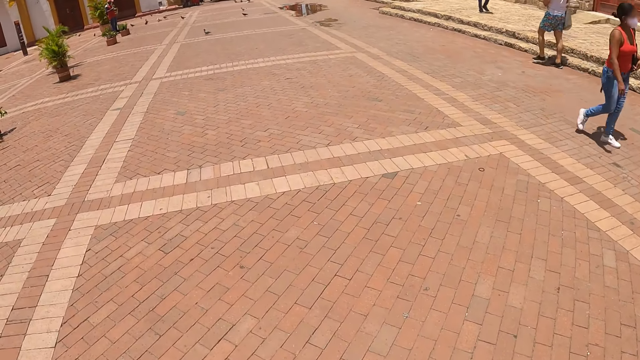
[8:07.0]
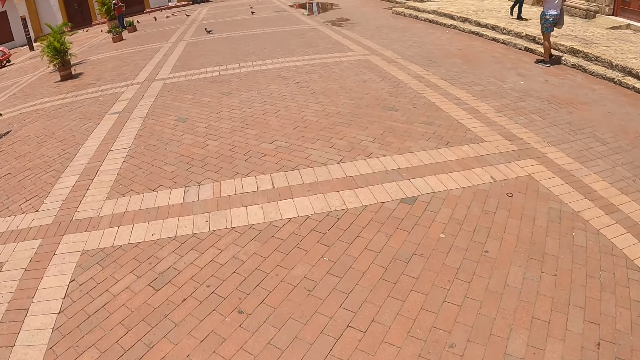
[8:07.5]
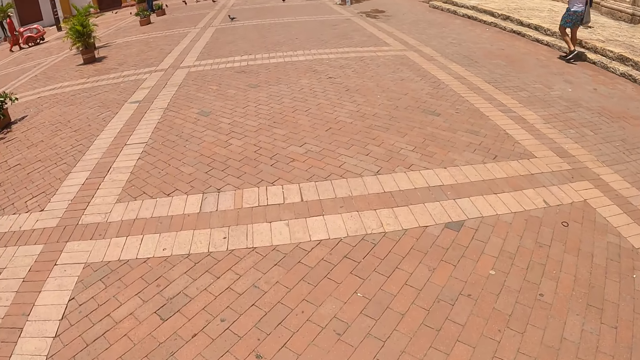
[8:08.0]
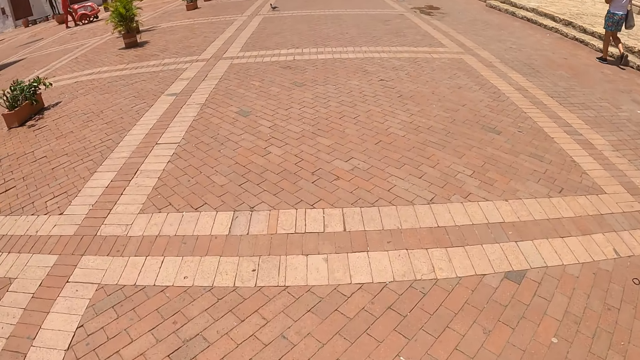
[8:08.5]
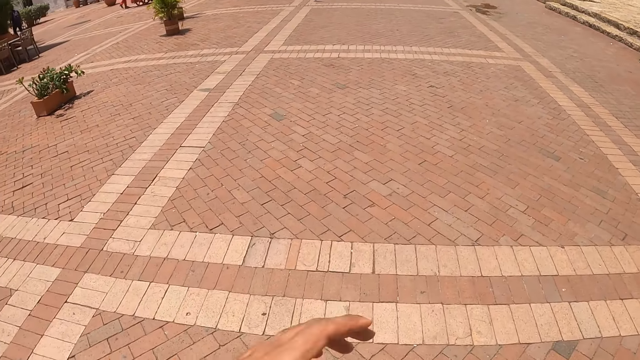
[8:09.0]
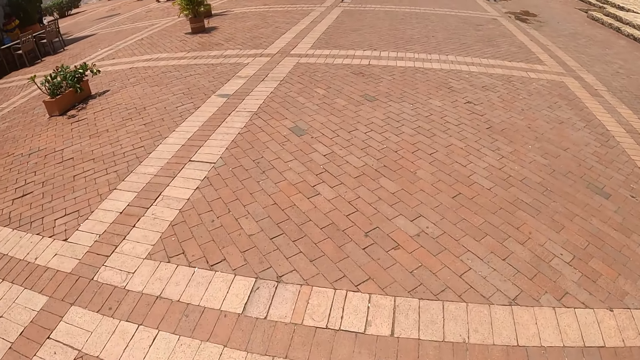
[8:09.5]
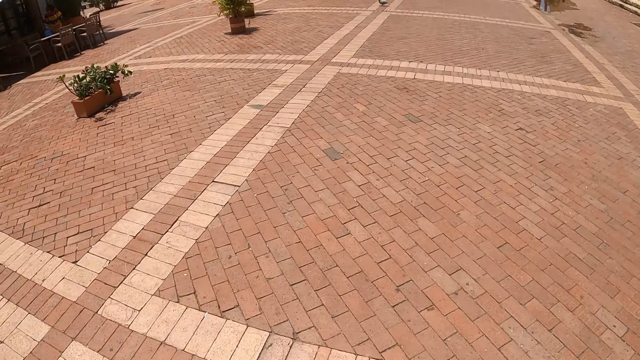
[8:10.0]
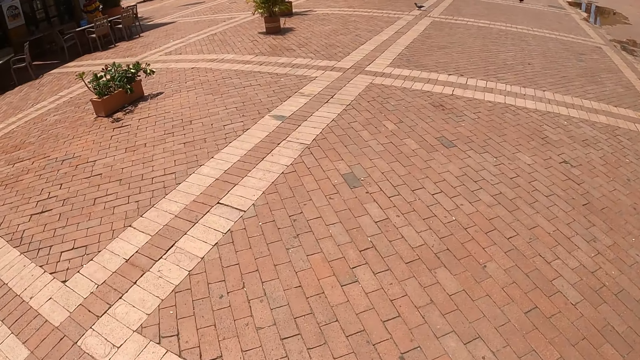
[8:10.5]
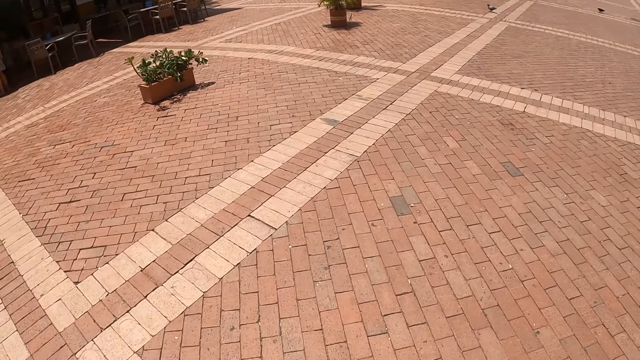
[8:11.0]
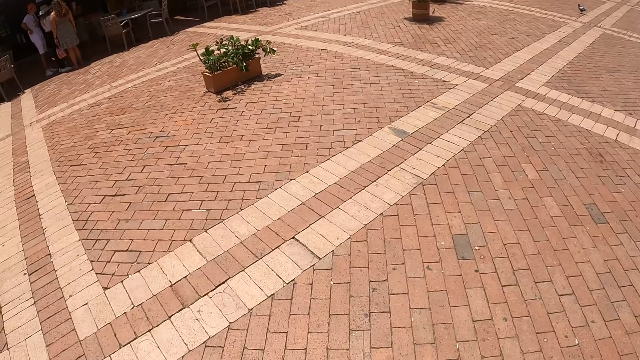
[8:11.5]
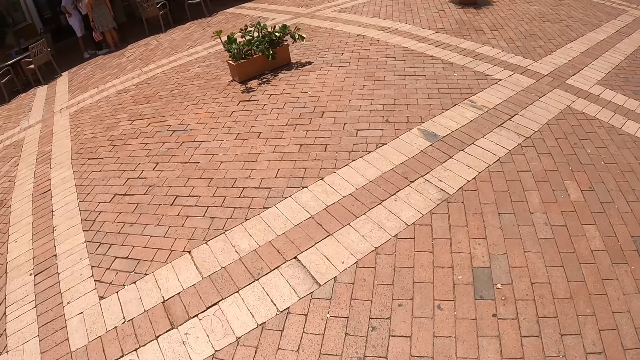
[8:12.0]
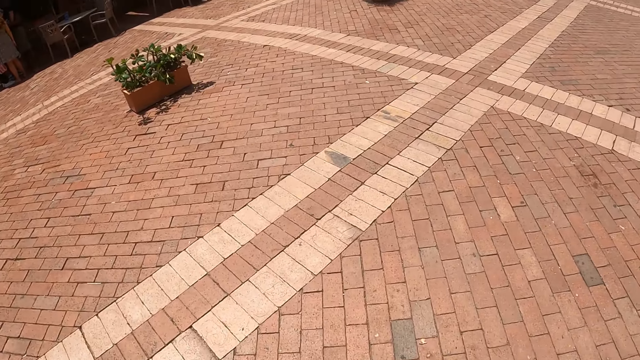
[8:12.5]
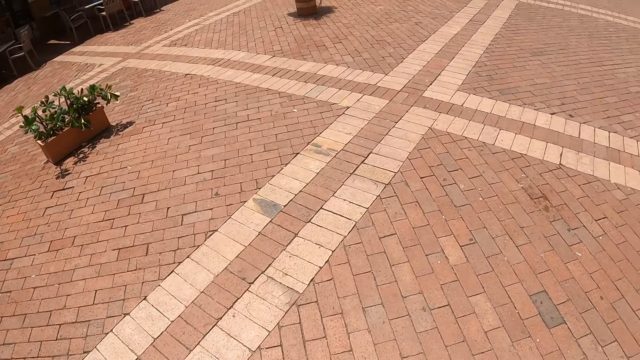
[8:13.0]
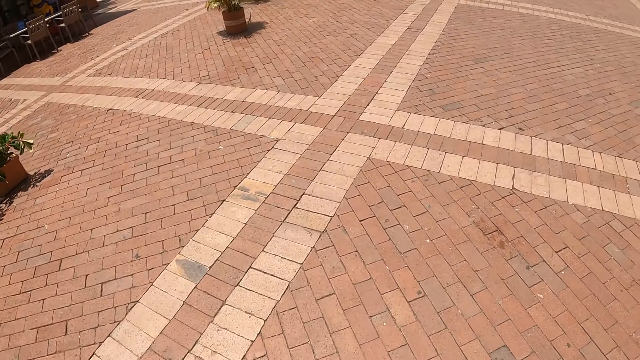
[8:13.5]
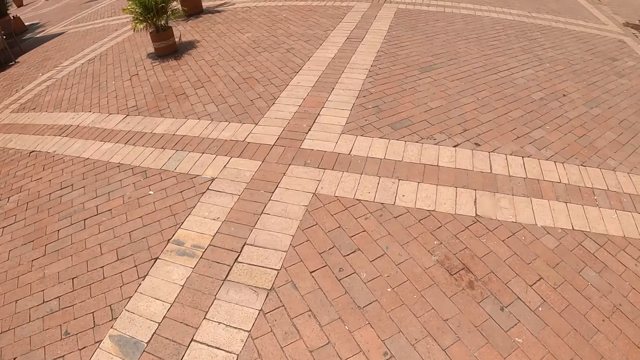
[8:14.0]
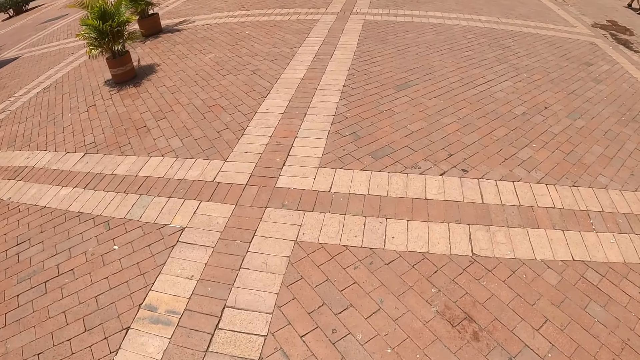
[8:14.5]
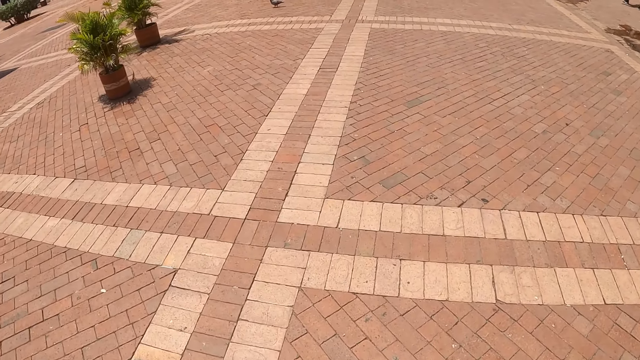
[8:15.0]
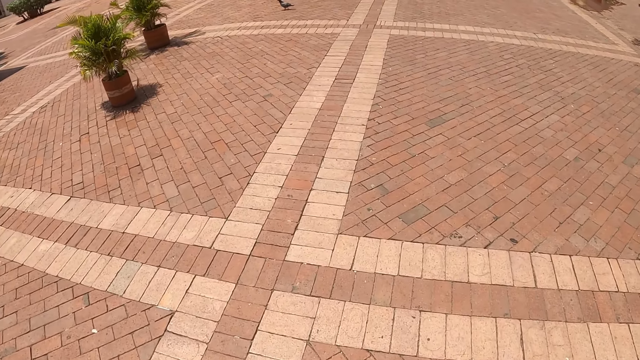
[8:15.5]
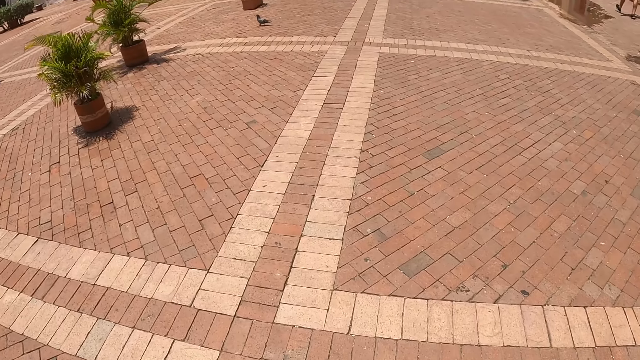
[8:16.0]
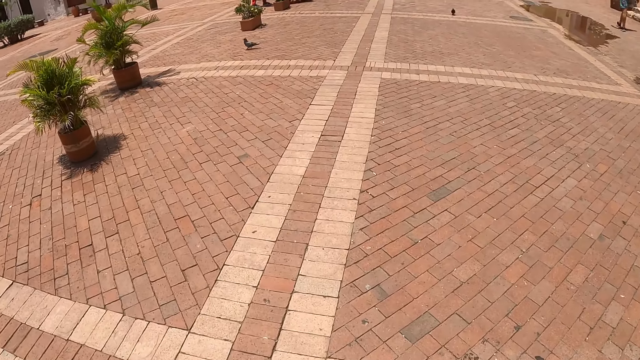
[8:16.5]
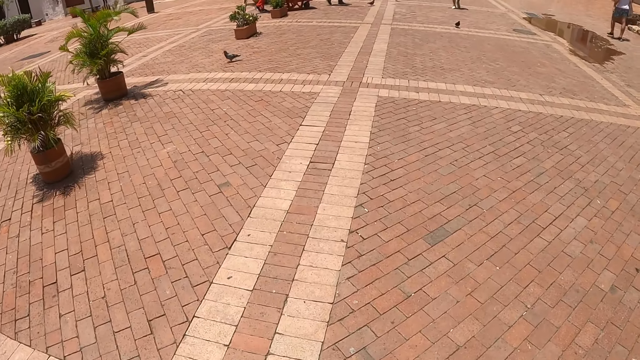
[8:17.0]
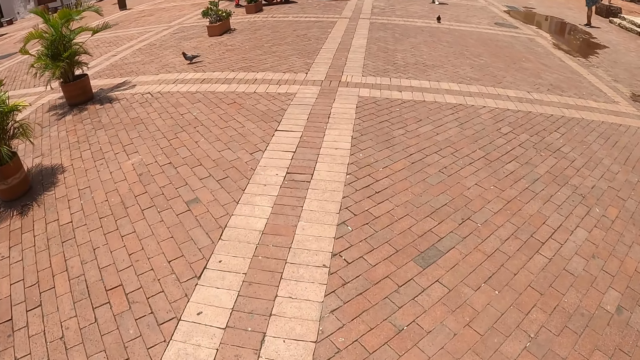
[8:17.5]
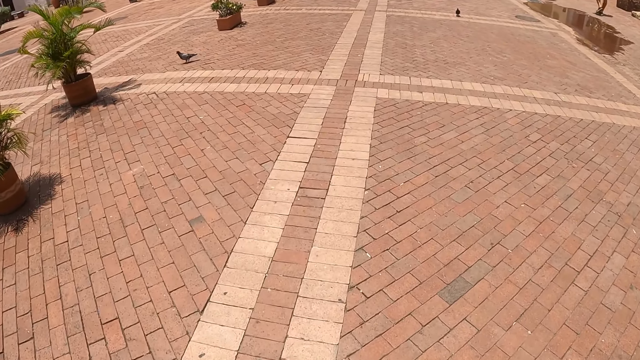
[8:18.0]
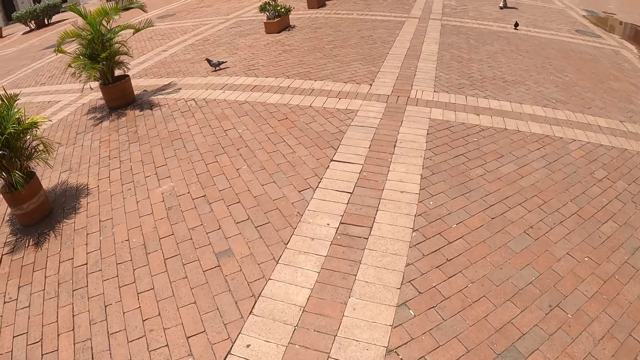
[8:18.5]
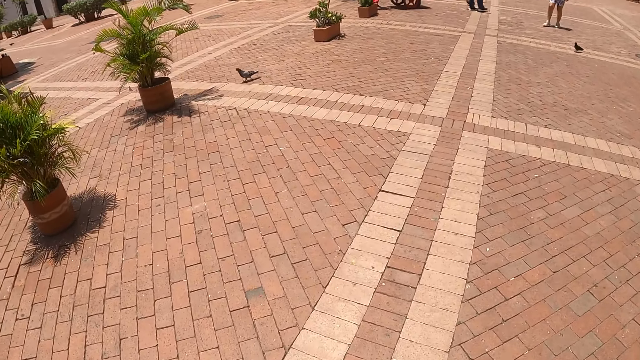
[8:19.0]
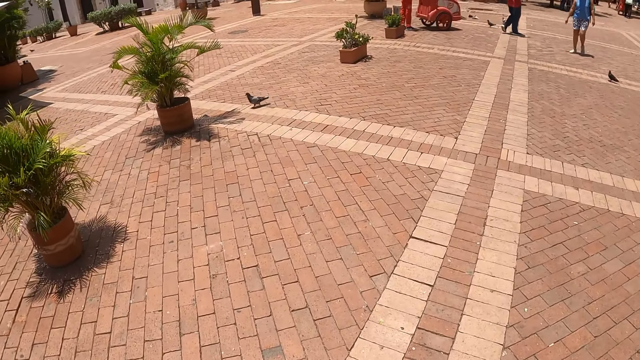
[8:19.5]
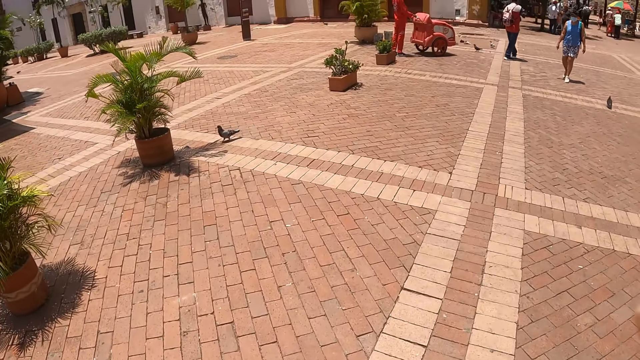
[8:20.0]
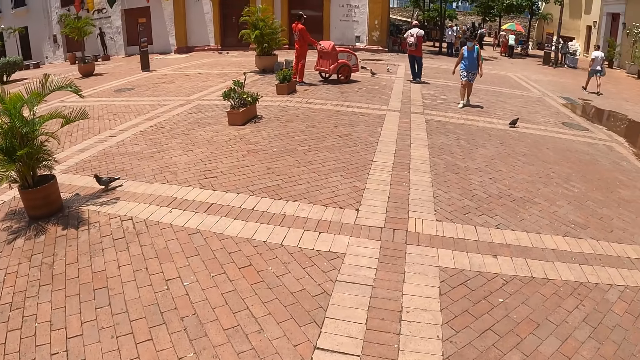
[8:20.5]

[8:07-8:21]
The camera wearer adjusts a camera. They put down the left hand. They walk around and look around. They walk around and adjust the camera.

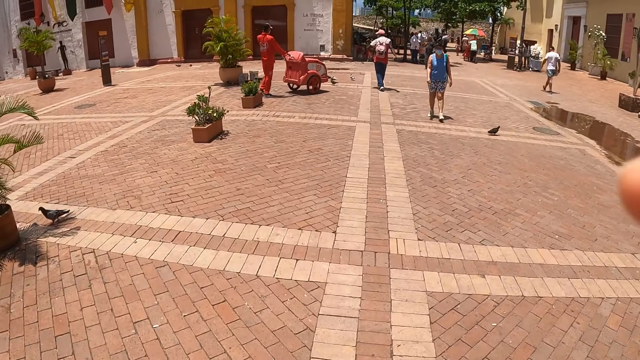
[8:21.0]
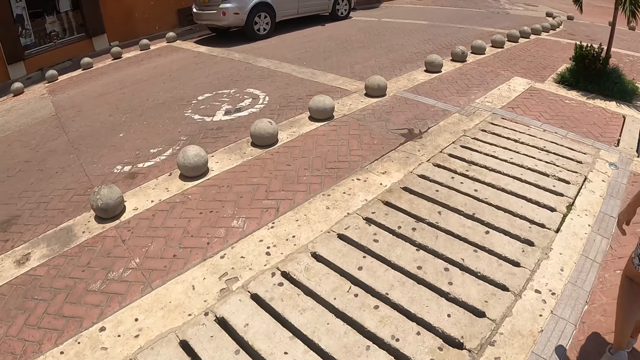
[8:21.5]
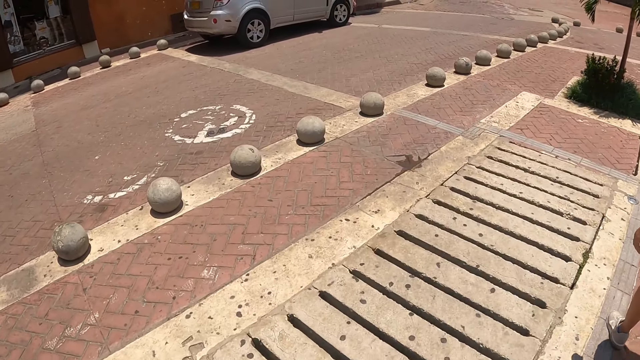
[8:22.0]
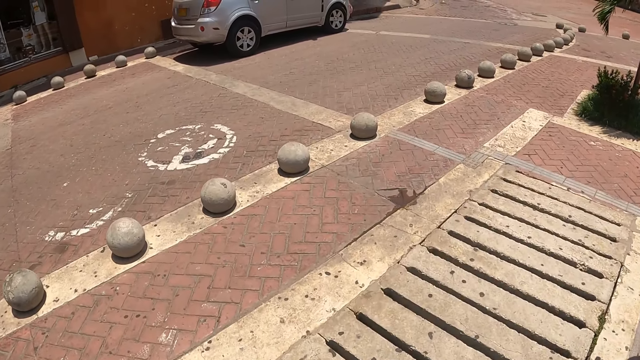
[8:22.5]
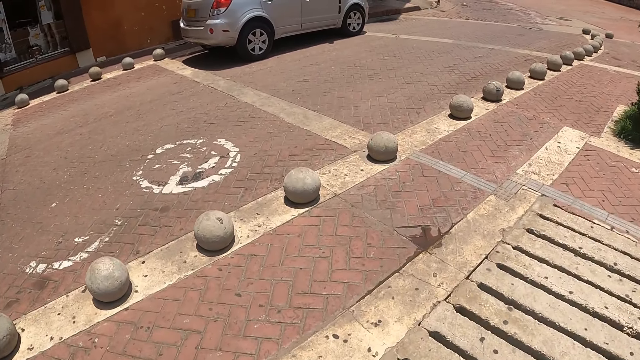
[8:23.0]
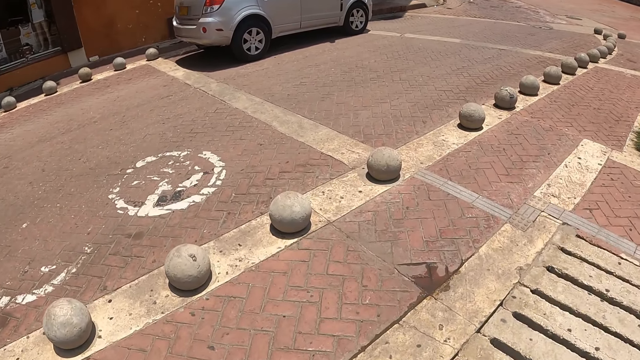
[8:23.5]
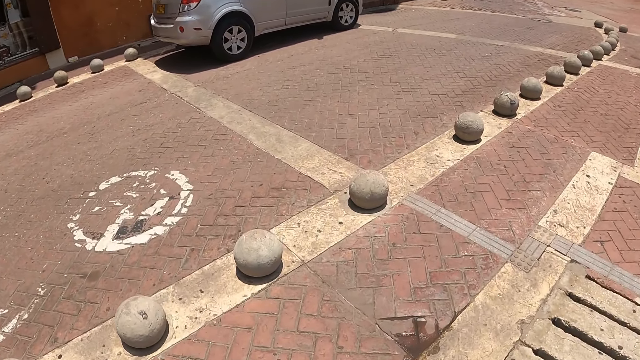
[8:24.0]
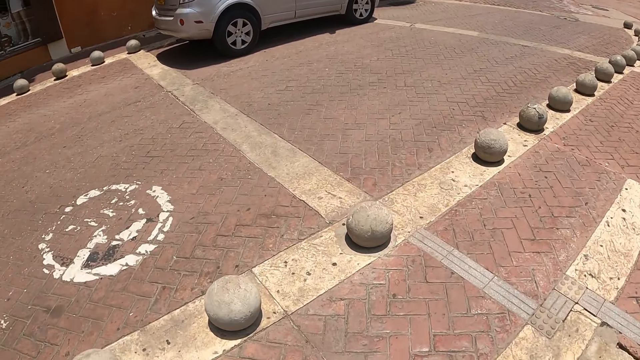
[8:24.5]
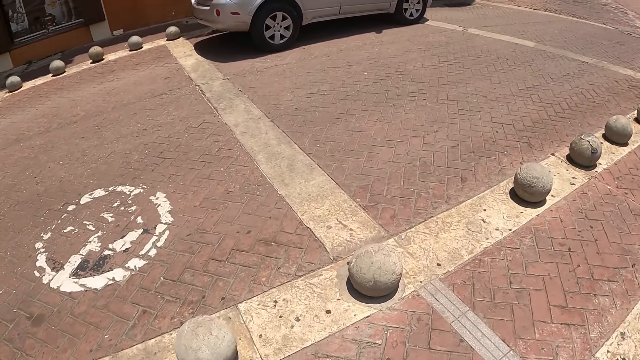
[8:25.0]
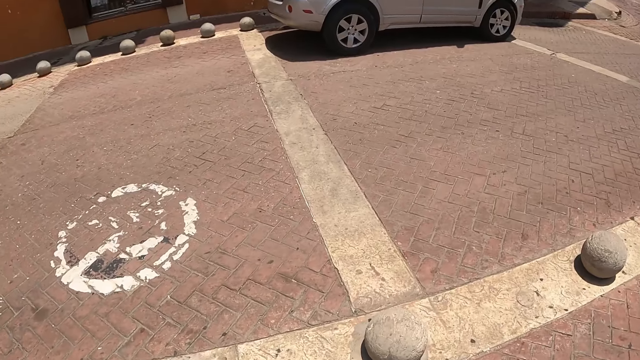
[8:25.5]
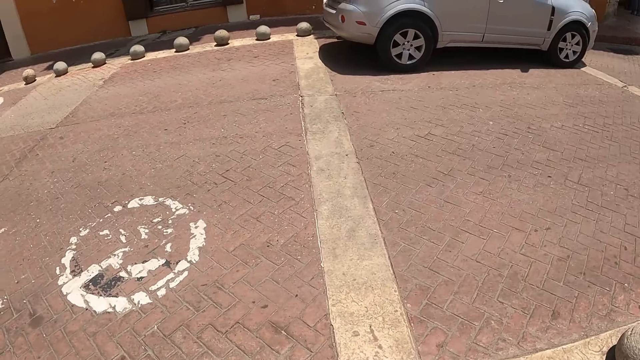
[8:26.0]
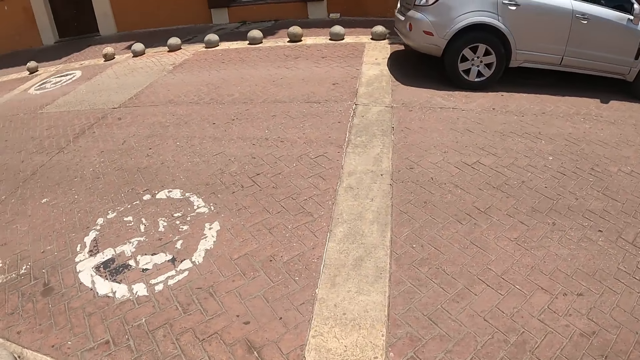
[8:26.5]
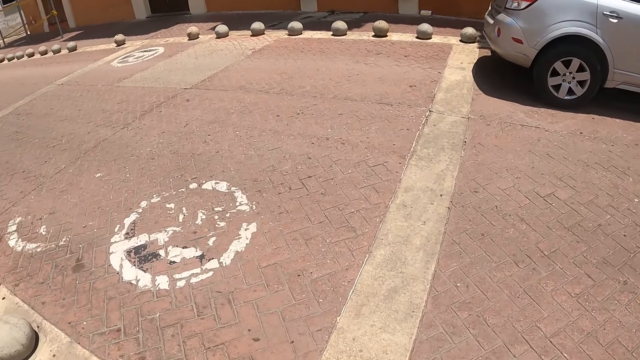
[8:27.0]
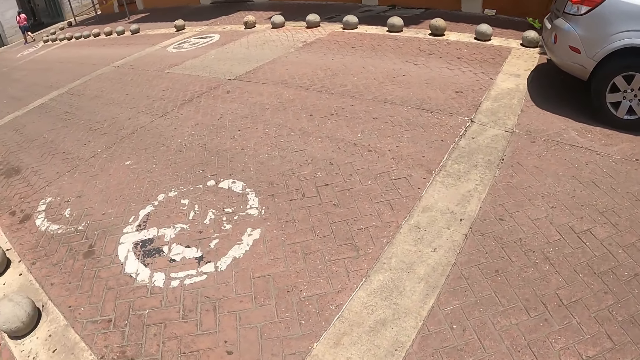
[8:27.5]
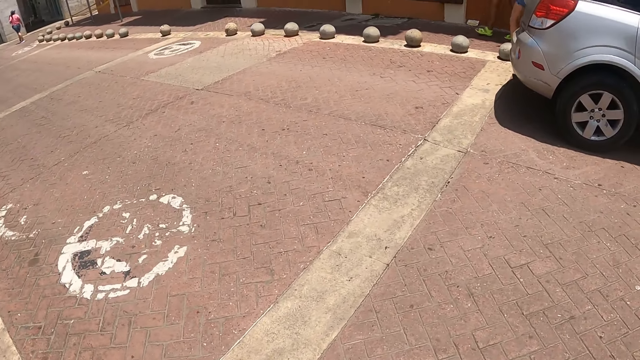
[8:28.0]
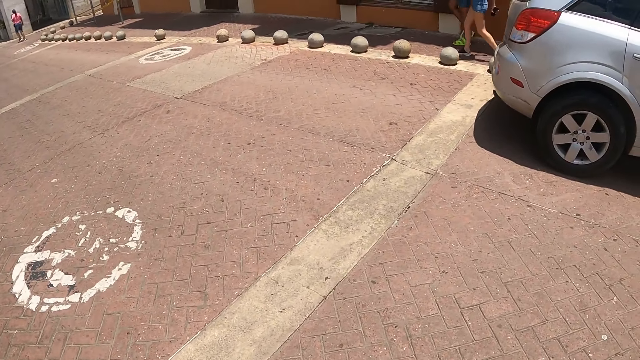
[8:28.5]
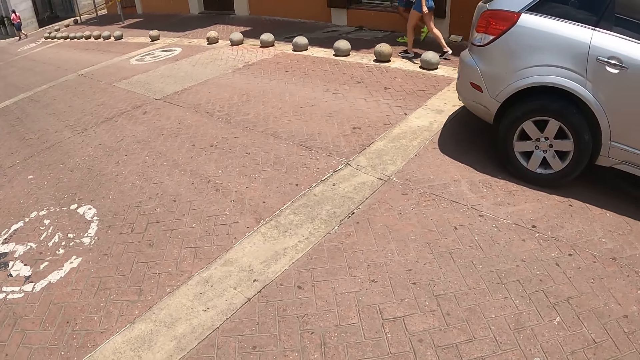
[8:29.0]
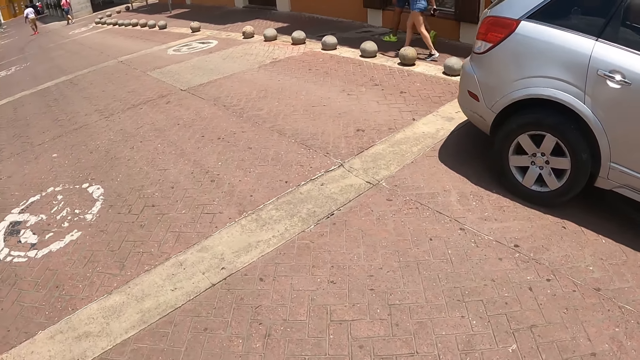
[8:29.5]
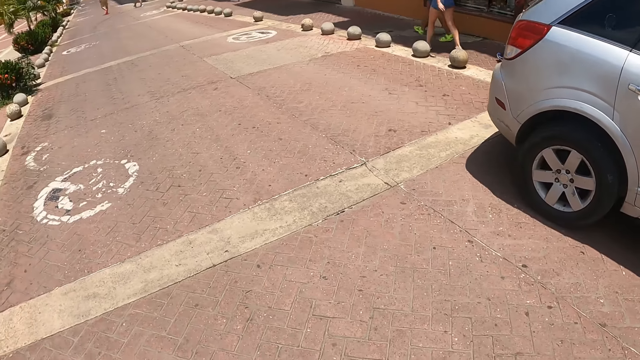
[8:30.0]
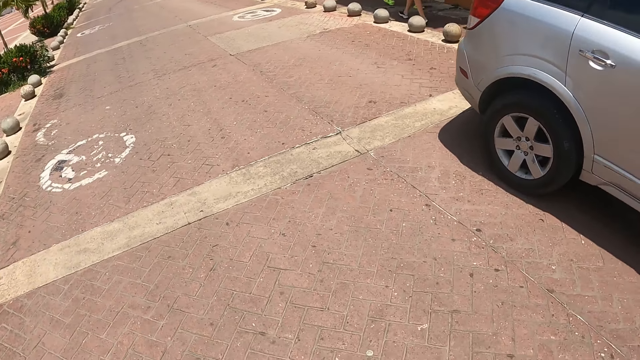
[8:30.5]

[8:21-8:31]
The camera wearer walks around and looks around.
